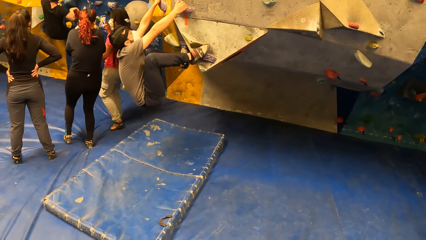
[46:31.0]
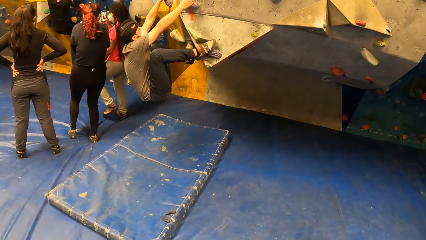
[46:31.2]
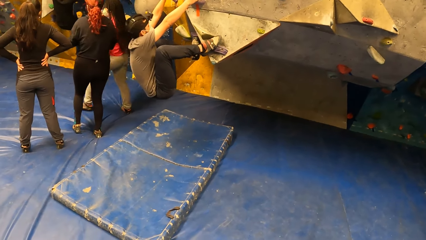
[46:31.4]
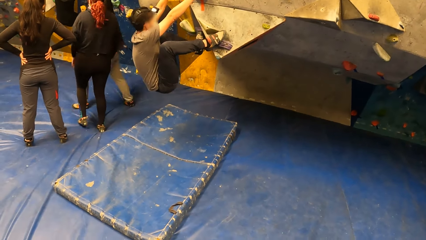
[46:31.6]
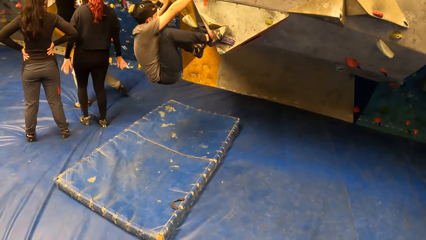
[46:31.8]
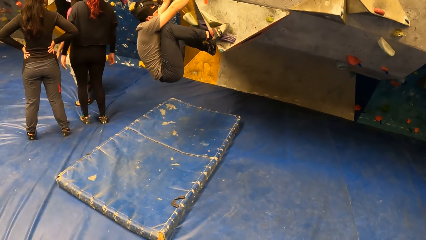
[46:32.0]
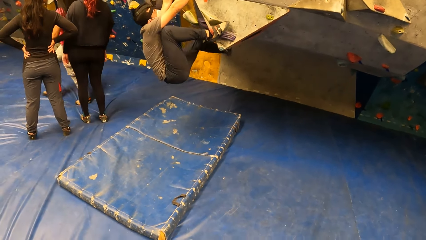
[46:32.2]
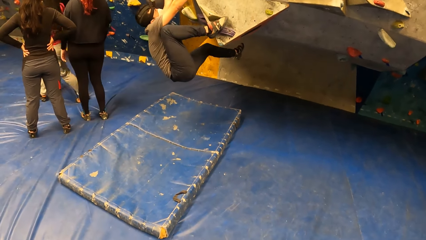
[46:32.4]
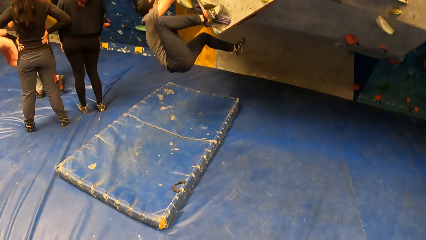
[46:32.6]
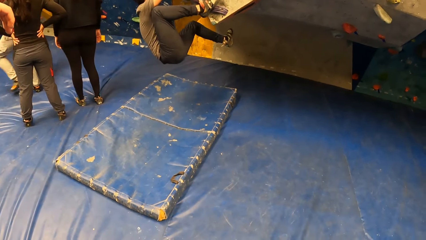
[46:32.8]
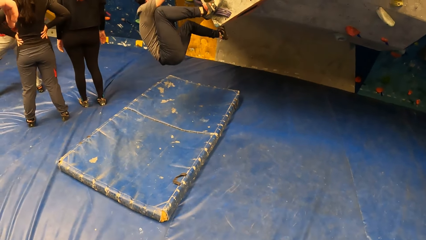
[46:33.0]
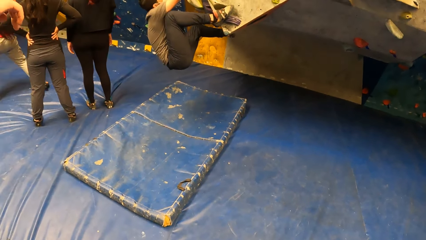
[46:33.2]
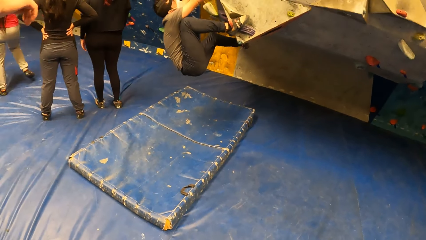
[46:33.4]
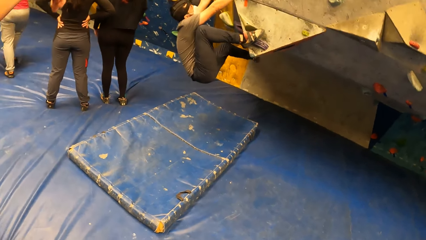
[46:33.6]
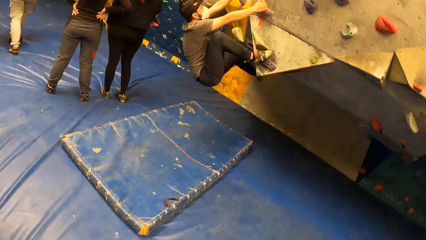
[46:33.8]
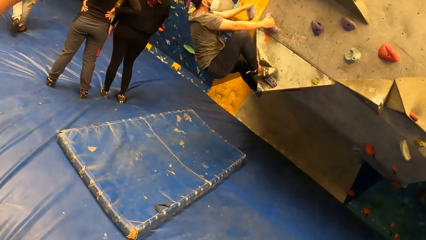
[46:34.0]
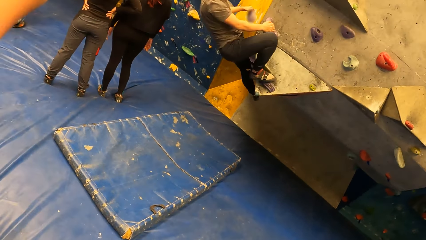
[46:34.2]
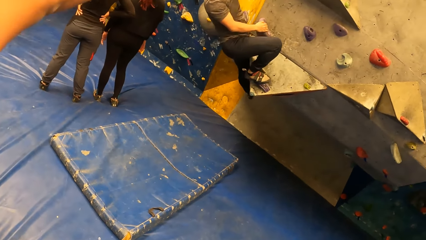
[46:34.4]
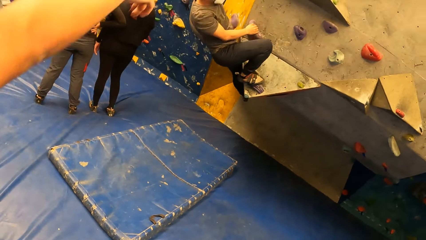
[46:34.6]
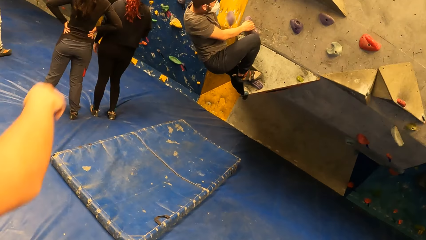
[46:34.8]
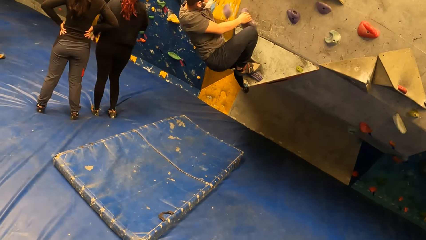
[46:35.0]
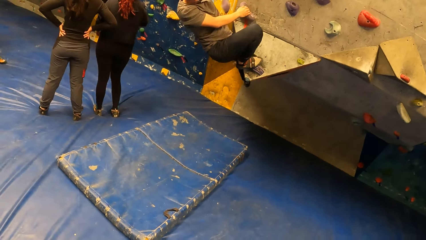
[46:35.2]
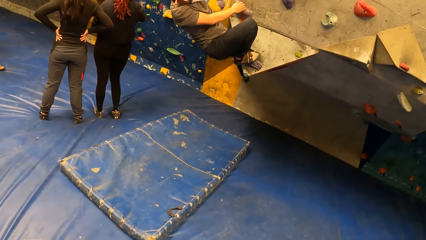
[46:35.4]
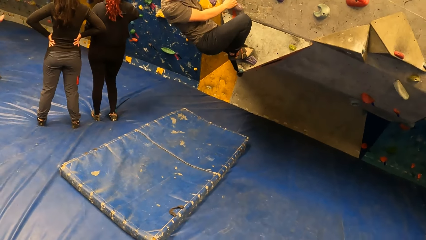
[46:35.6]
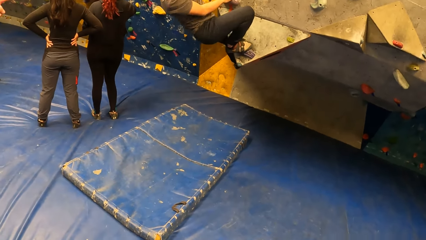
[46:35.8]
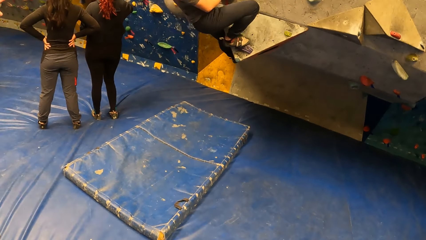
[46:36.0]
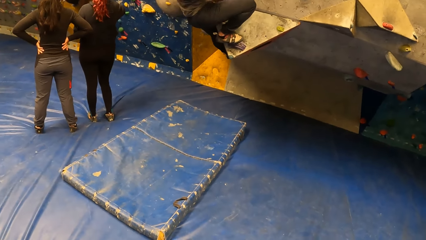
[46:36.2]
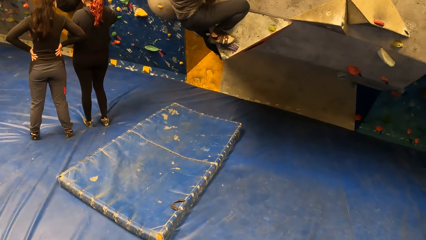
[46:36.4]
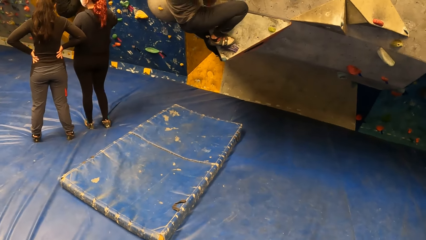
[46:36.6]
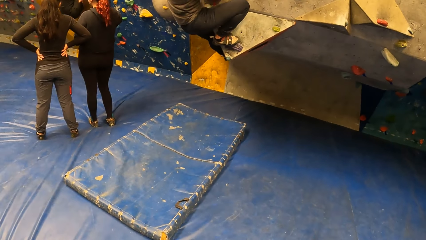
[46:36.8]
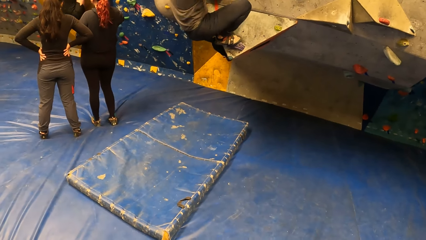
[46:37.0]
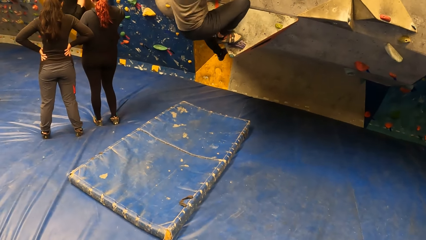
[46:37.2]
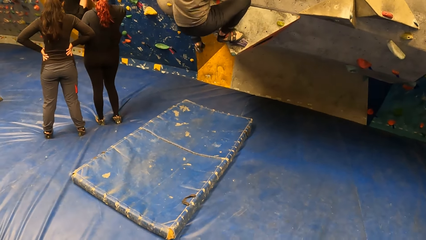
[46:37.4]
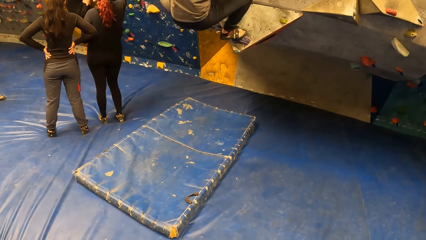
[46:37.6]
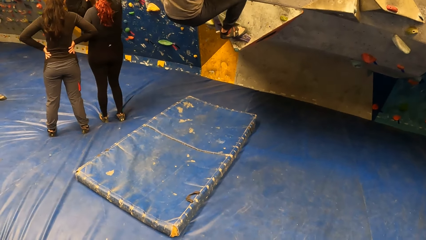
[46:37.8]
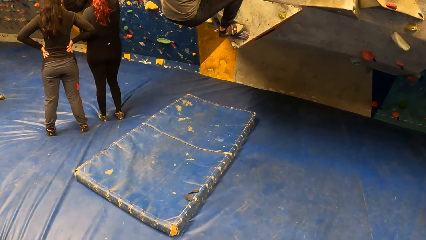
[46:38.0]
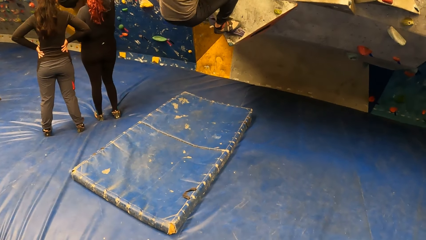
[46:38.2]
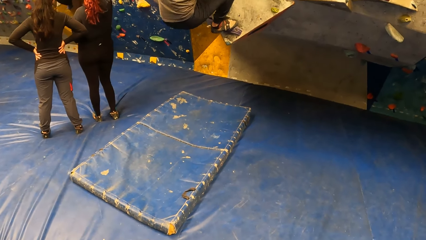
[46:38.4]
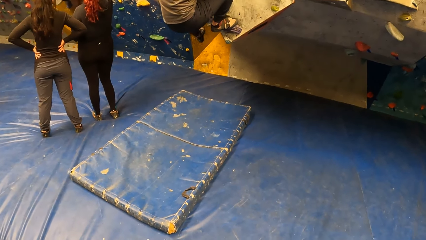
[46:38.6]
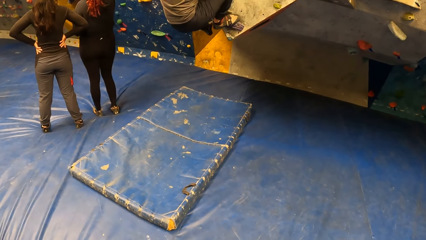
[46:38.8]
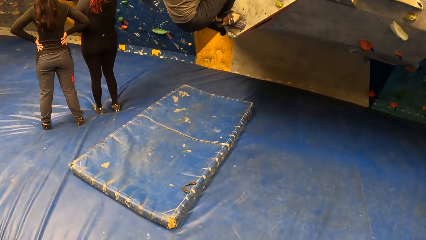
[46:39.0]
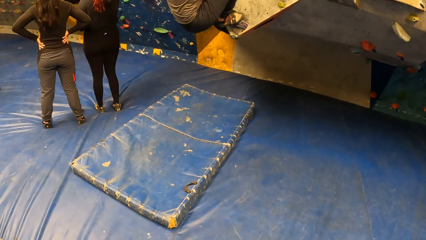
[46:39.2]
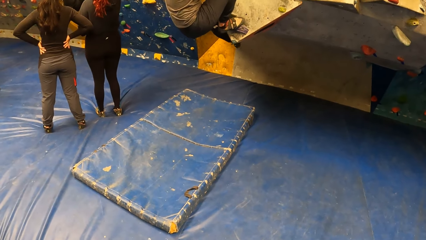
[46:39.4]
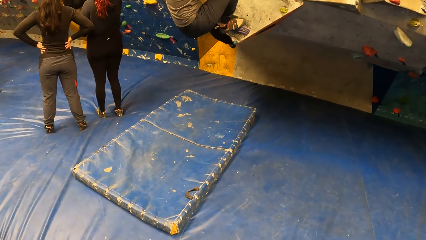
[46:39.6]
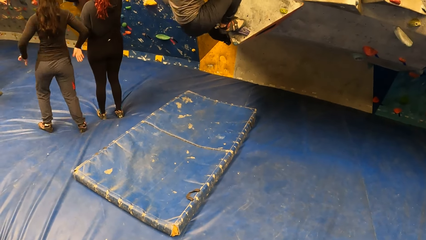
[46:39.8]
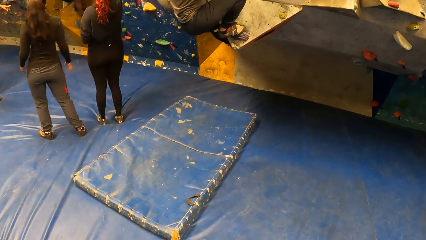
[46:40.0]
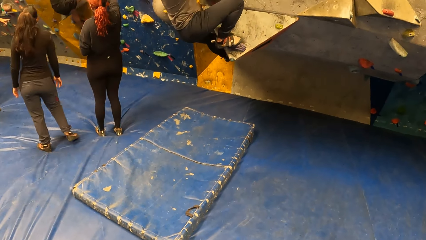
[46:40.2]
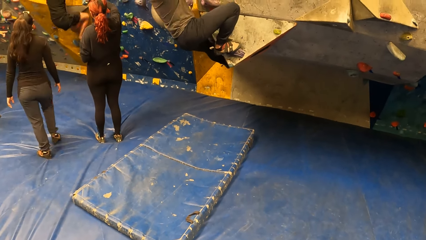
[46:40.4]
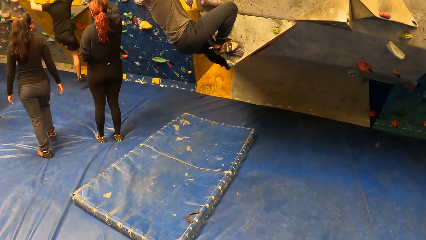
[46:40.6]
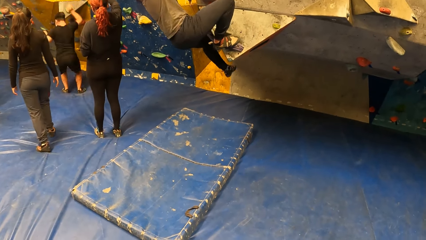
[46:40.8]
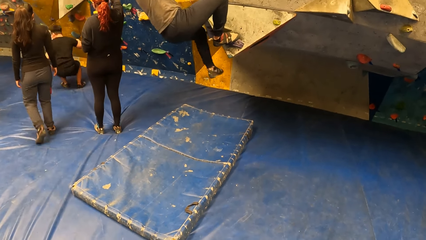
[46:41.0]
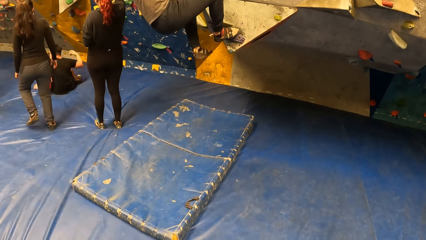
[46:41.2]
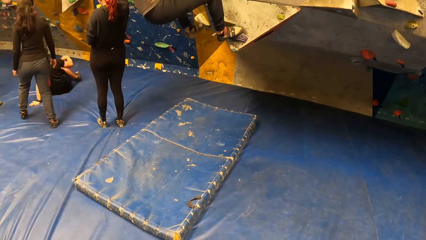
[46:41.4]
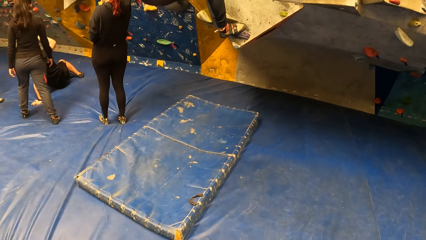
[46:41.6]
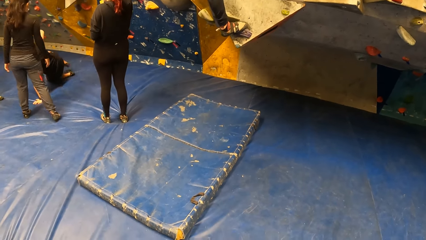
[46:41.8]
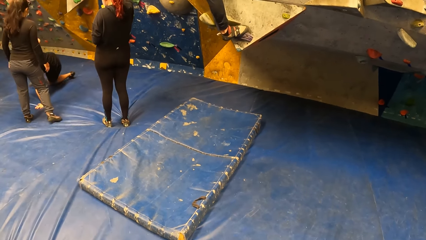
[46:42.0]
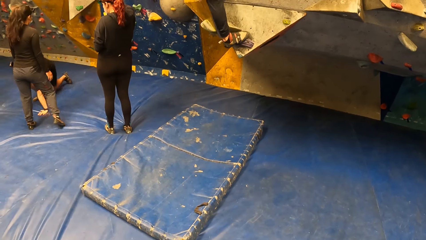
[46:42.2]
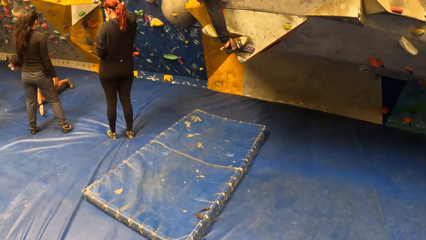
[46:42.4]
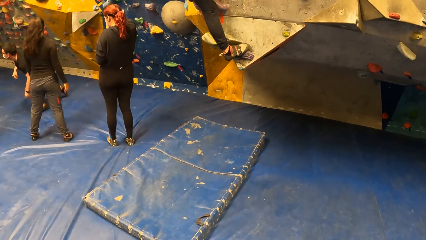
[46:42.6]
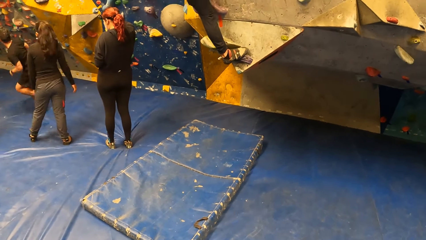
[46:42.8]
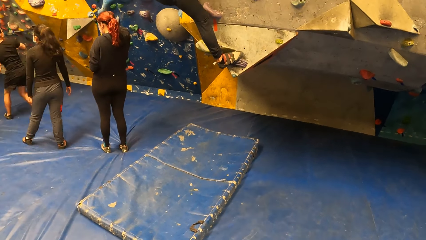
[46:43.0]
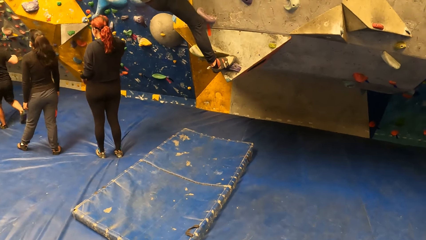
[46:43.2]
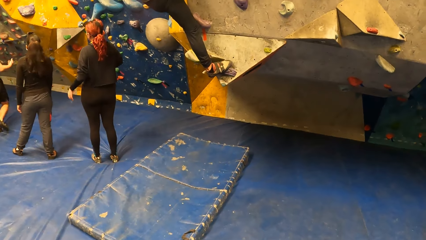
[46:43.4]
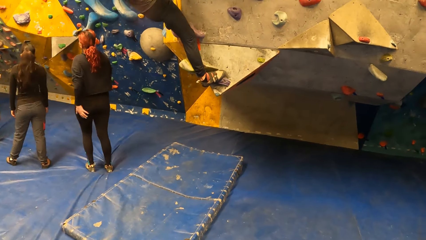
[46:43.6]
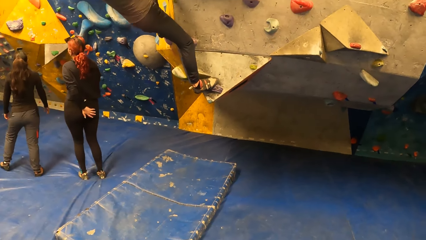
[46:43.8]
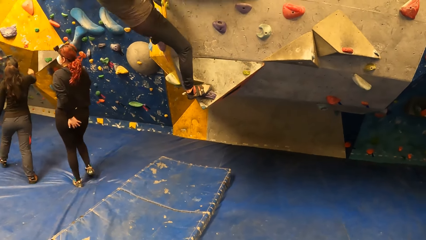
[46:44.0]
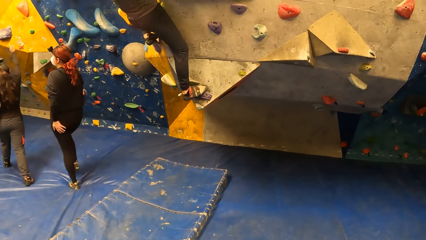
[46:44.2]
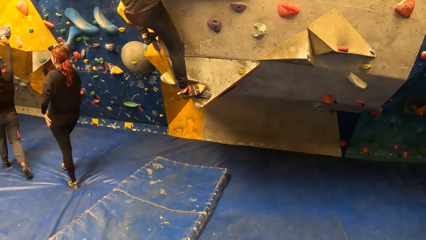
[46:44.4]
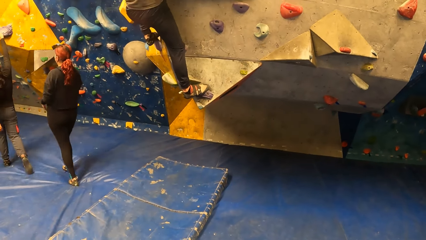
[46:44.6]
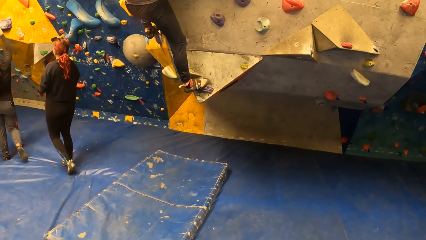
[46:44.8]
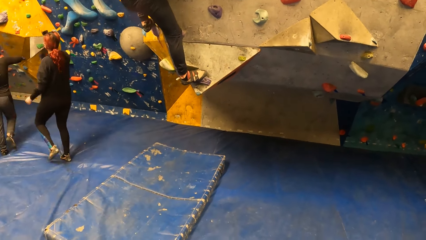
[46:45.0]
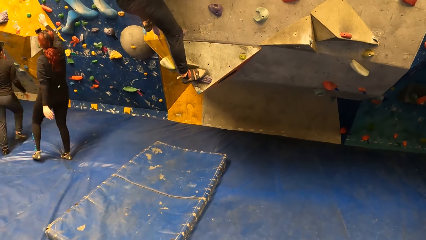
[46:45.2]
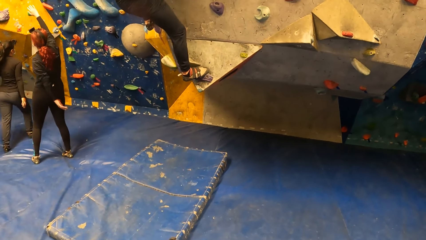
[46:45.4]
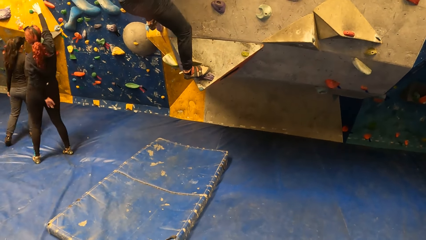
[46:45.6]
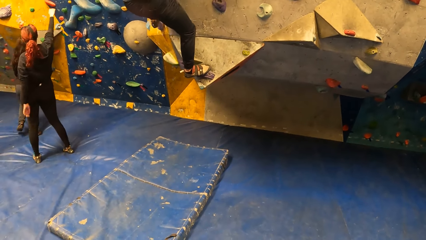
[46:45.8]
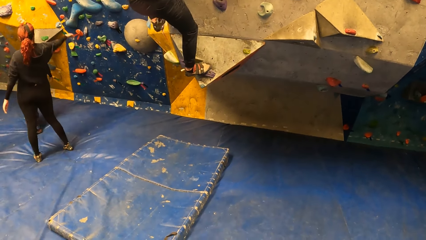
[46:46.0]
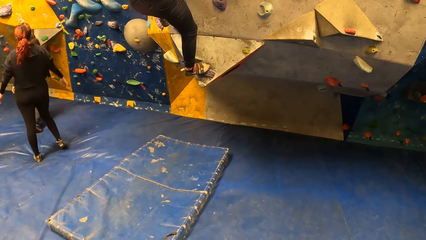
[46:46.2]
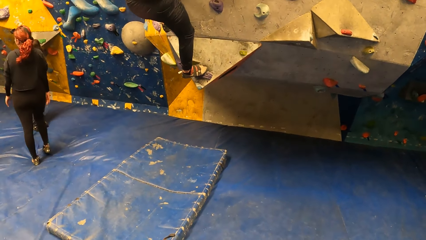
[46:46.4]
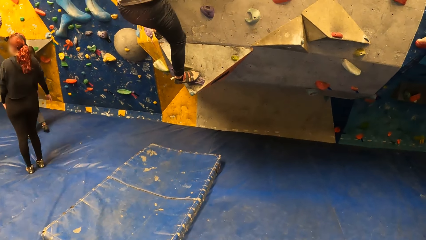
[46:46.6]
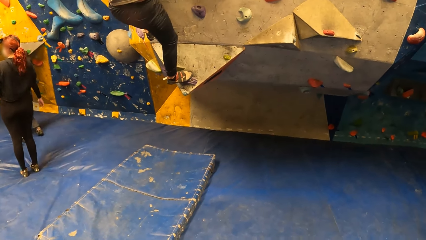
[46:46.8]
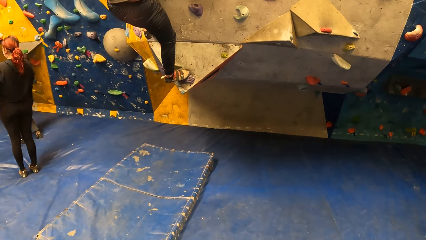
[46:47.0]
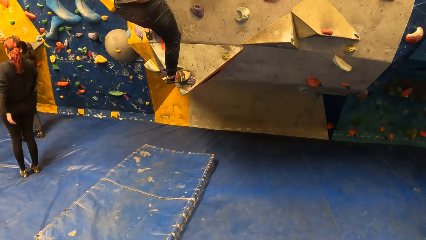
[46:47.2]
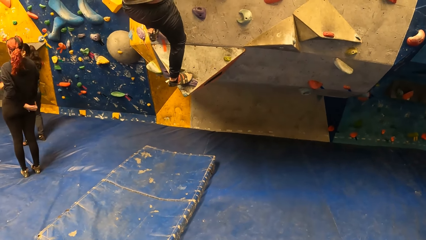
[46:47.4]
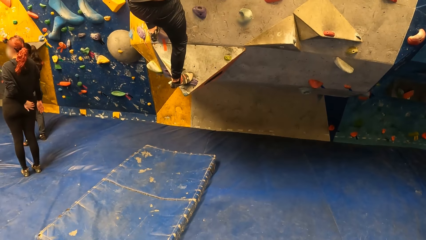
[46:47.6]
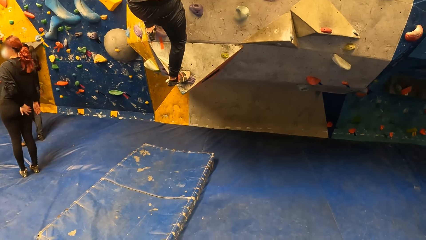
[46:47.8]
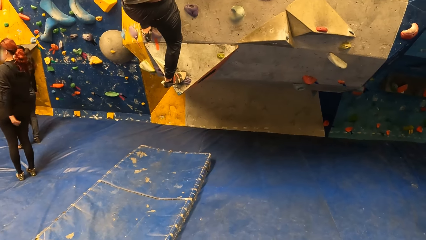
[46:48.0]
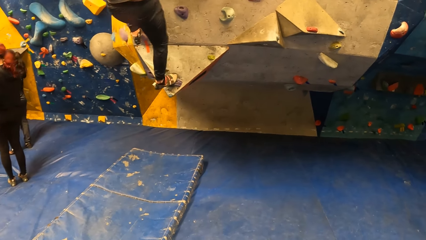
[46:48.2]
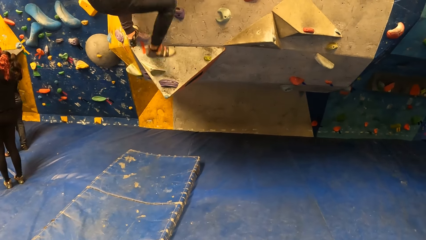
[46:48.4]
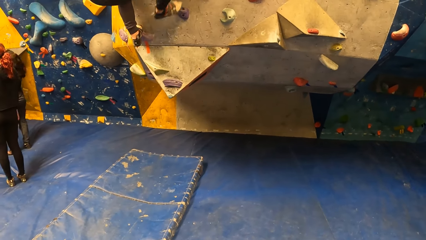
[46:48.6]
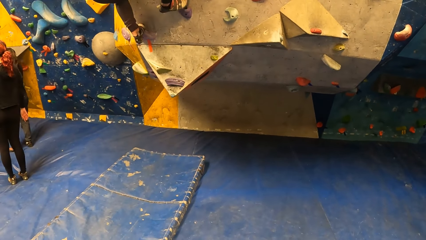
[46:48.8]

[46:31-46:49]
A climber walks around in the room. Another climber points towards a third climber. A fourth climber jumps off the wall. A fifth climber points towards the wall. A sixth climber points towards the wall. The fifth climber walks towards the wall.
